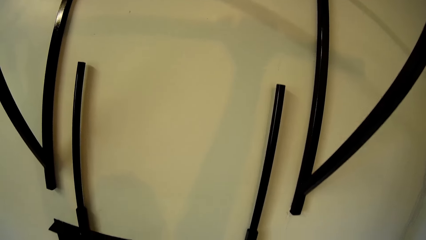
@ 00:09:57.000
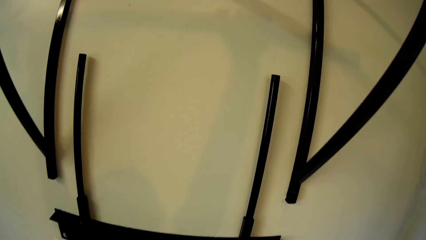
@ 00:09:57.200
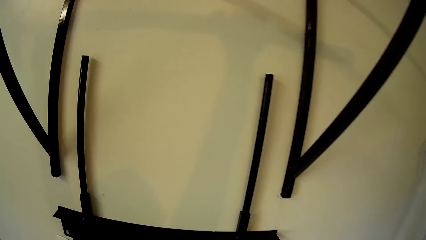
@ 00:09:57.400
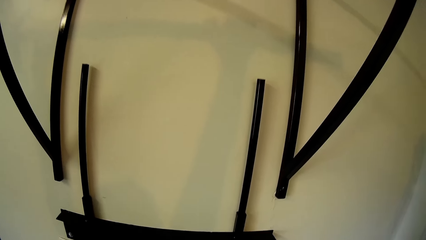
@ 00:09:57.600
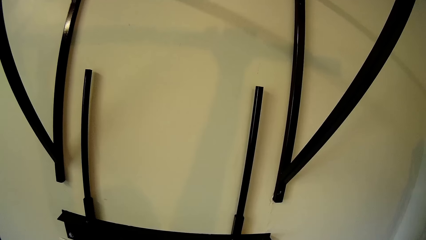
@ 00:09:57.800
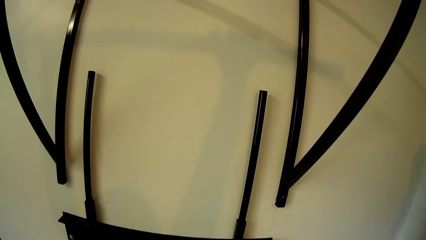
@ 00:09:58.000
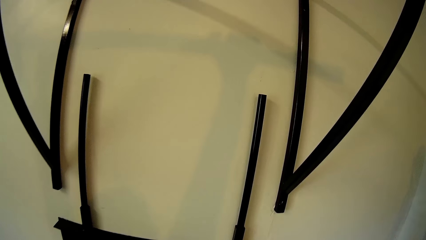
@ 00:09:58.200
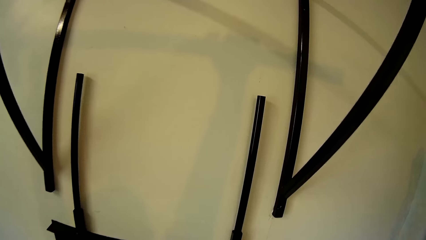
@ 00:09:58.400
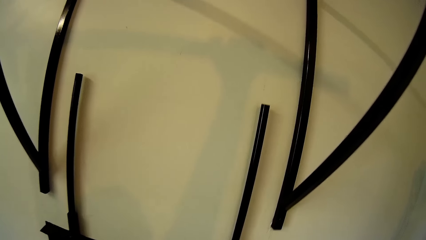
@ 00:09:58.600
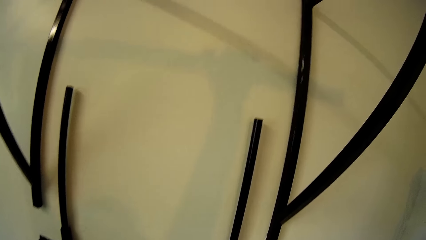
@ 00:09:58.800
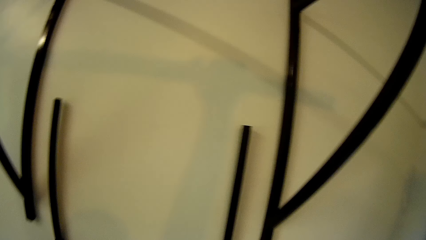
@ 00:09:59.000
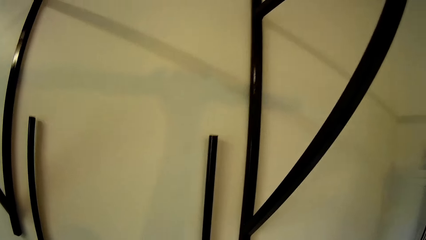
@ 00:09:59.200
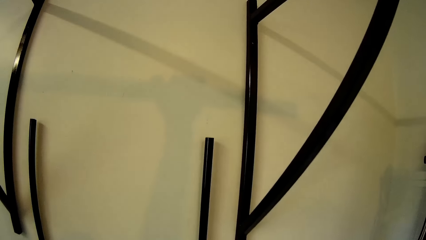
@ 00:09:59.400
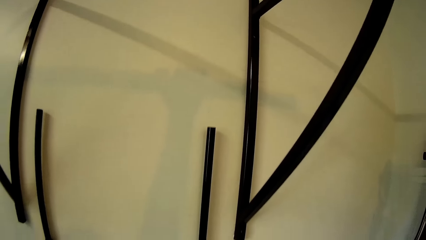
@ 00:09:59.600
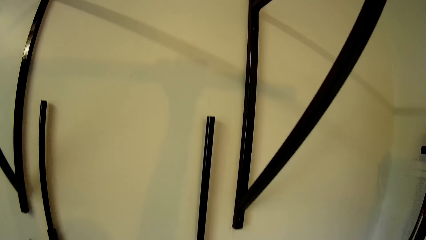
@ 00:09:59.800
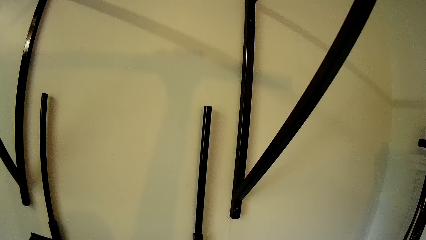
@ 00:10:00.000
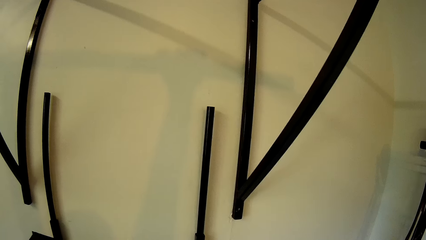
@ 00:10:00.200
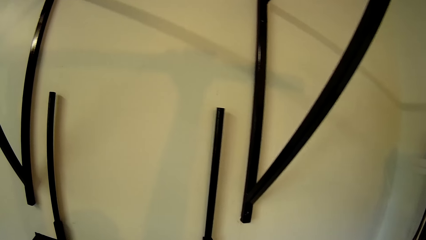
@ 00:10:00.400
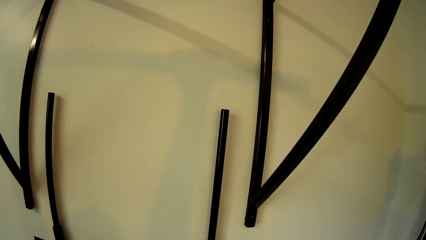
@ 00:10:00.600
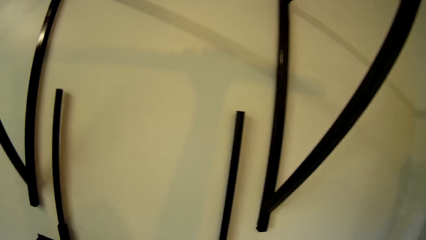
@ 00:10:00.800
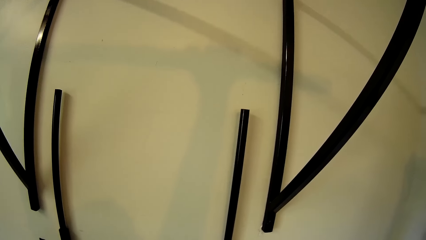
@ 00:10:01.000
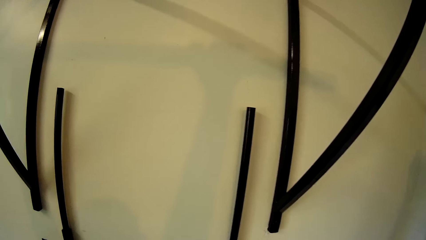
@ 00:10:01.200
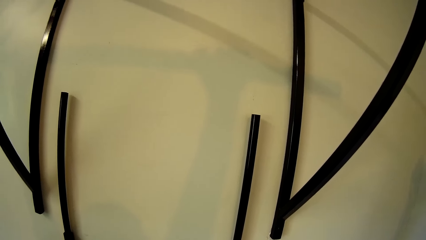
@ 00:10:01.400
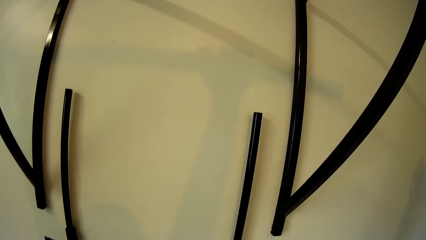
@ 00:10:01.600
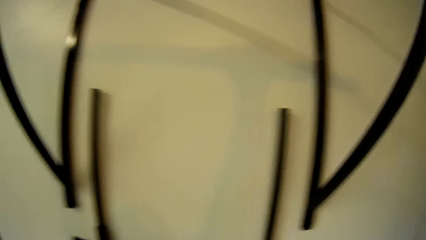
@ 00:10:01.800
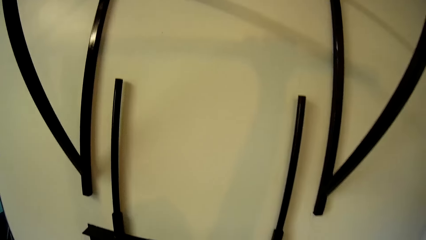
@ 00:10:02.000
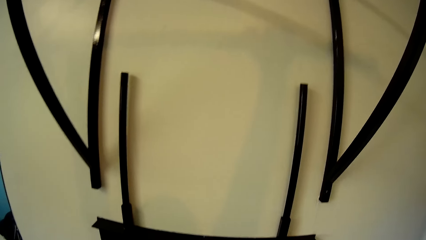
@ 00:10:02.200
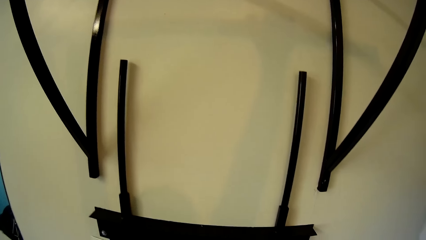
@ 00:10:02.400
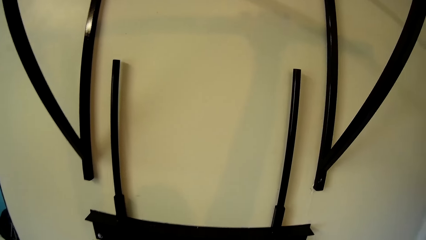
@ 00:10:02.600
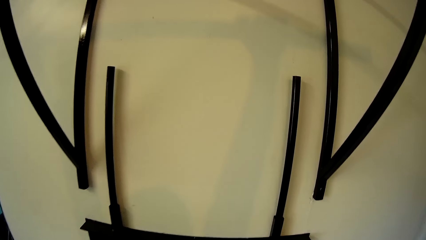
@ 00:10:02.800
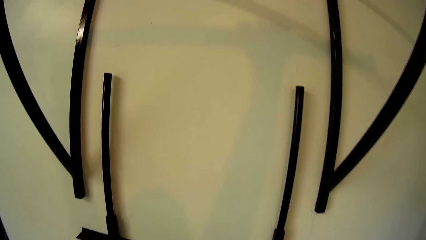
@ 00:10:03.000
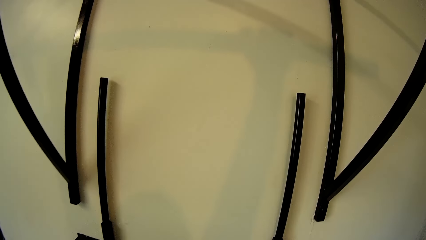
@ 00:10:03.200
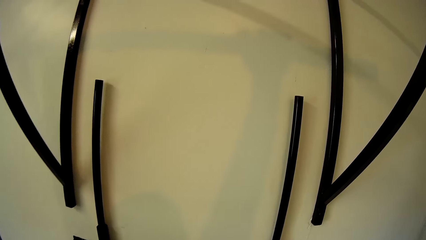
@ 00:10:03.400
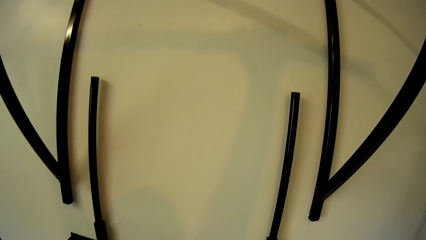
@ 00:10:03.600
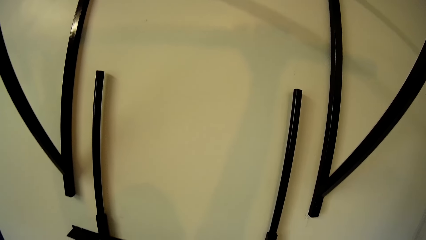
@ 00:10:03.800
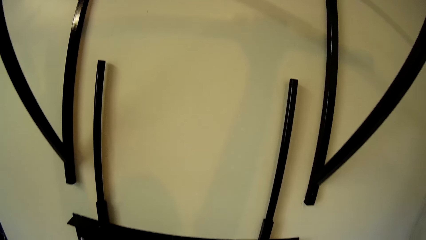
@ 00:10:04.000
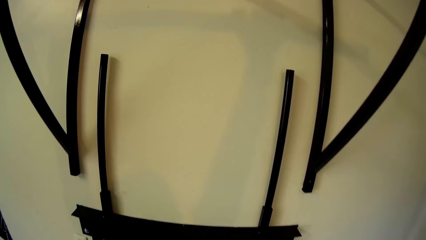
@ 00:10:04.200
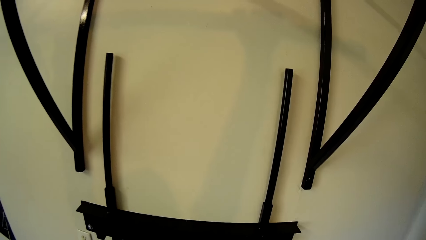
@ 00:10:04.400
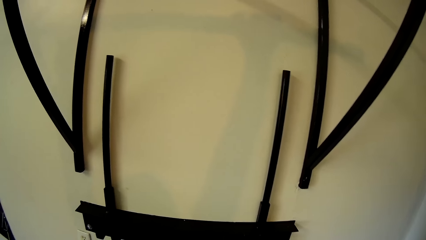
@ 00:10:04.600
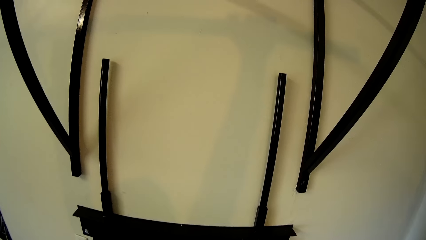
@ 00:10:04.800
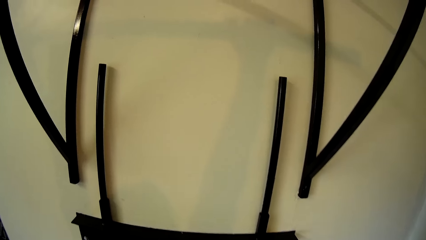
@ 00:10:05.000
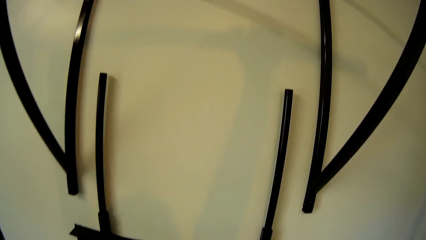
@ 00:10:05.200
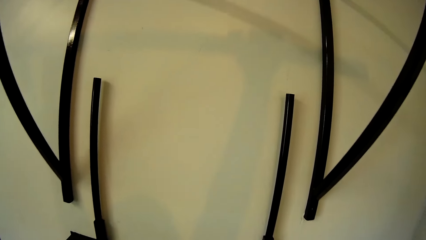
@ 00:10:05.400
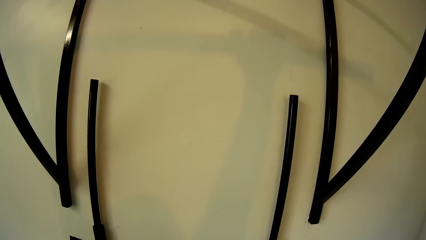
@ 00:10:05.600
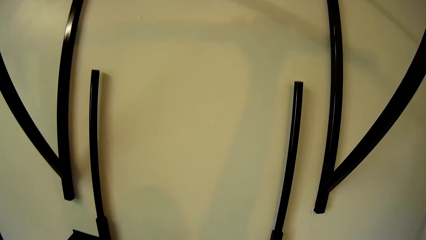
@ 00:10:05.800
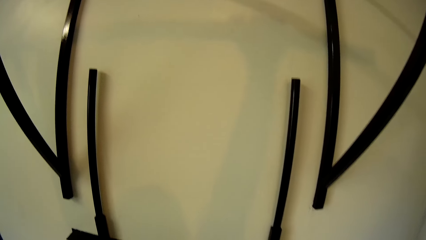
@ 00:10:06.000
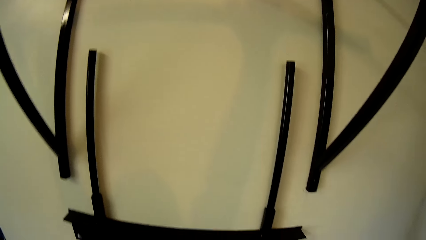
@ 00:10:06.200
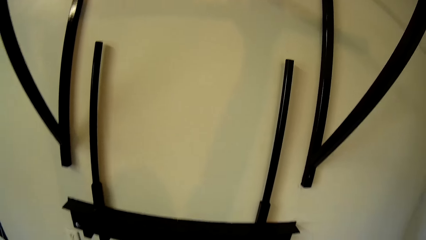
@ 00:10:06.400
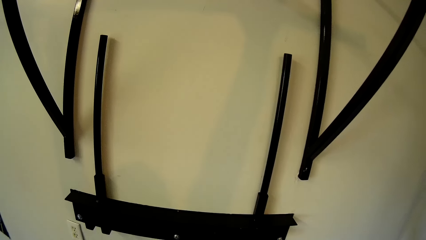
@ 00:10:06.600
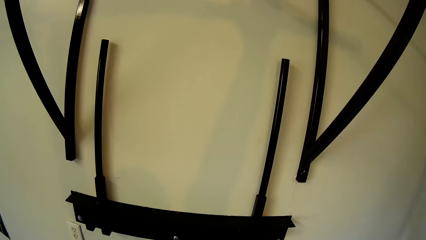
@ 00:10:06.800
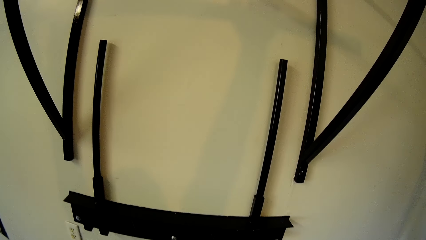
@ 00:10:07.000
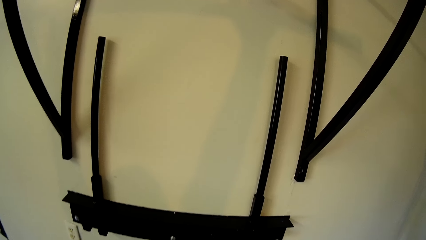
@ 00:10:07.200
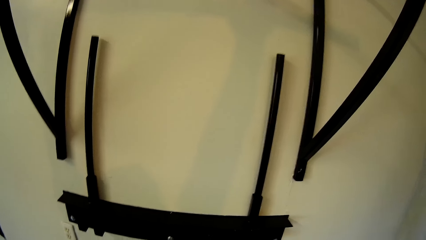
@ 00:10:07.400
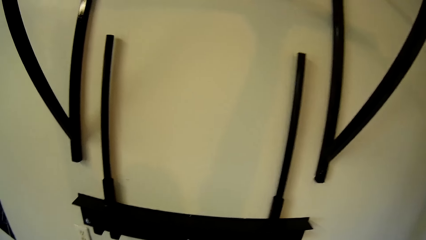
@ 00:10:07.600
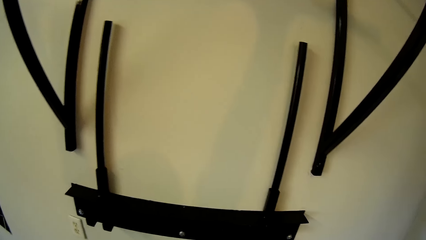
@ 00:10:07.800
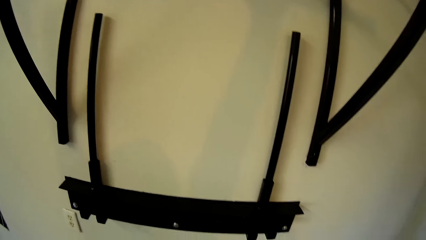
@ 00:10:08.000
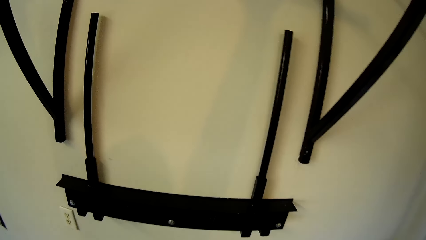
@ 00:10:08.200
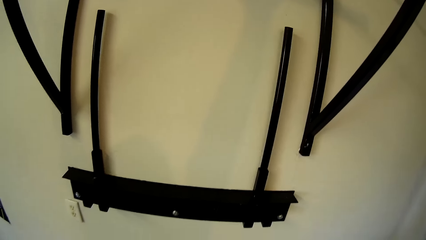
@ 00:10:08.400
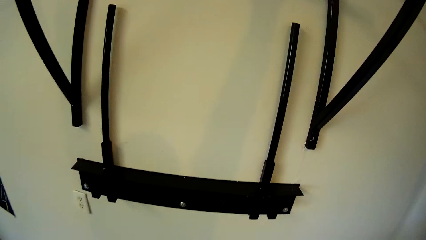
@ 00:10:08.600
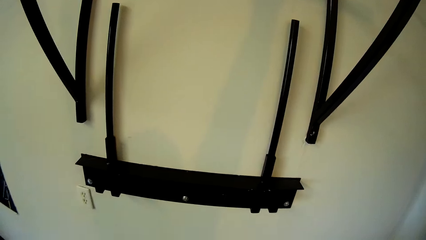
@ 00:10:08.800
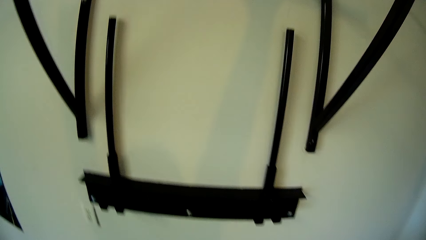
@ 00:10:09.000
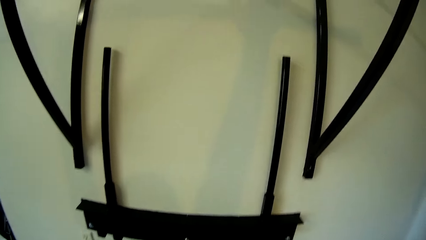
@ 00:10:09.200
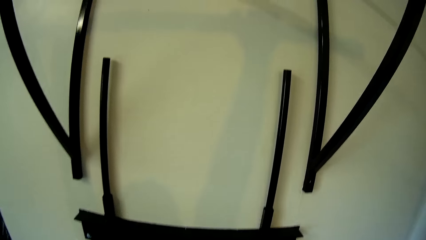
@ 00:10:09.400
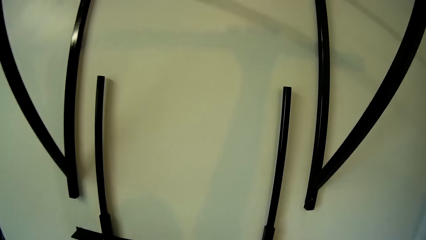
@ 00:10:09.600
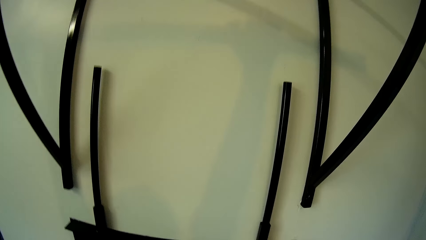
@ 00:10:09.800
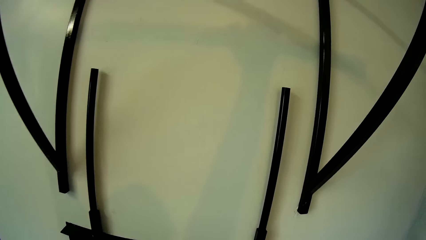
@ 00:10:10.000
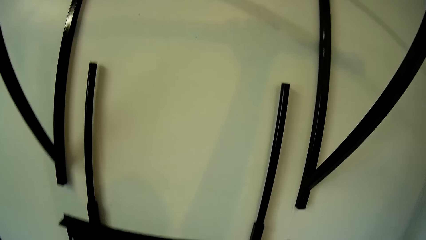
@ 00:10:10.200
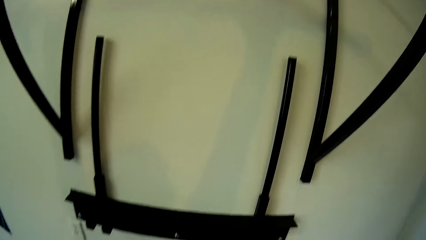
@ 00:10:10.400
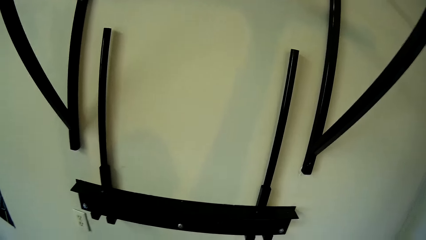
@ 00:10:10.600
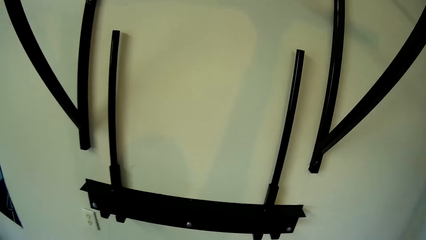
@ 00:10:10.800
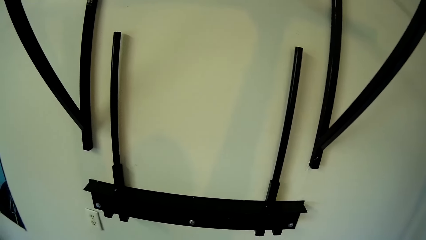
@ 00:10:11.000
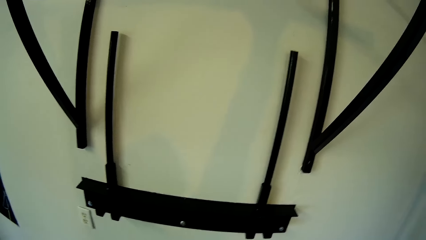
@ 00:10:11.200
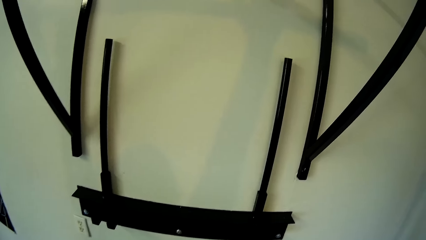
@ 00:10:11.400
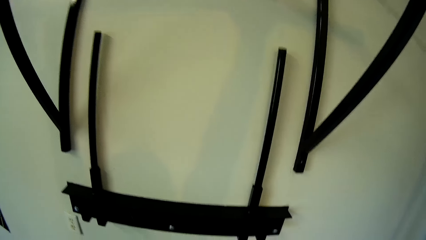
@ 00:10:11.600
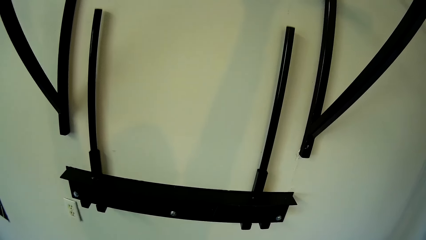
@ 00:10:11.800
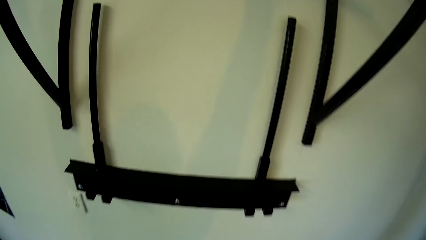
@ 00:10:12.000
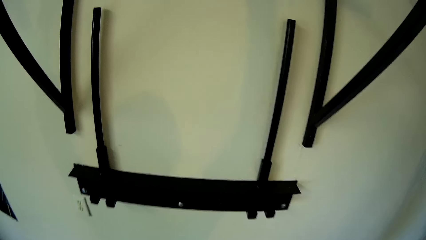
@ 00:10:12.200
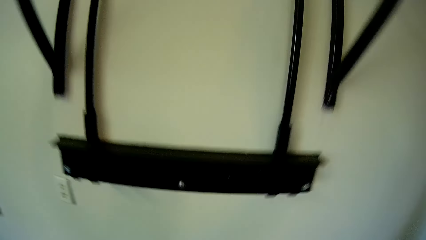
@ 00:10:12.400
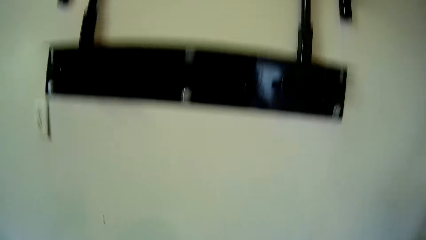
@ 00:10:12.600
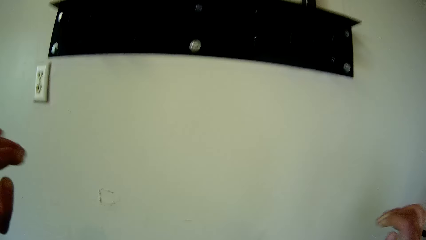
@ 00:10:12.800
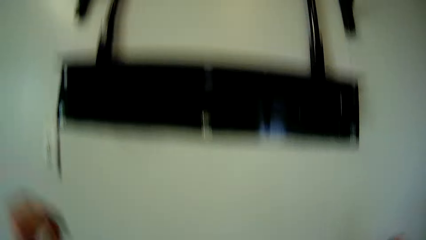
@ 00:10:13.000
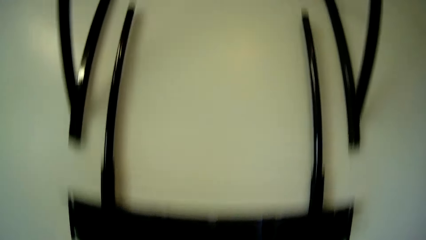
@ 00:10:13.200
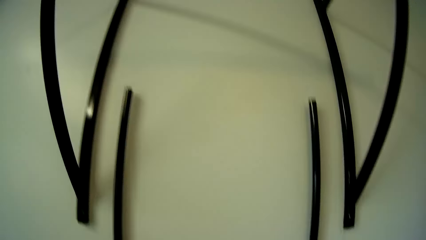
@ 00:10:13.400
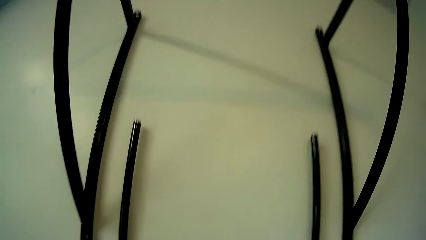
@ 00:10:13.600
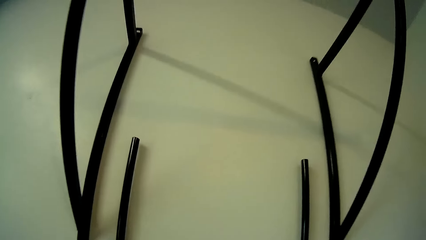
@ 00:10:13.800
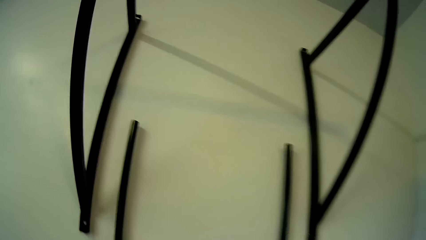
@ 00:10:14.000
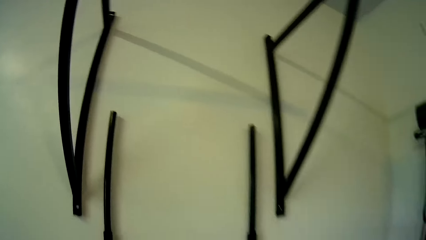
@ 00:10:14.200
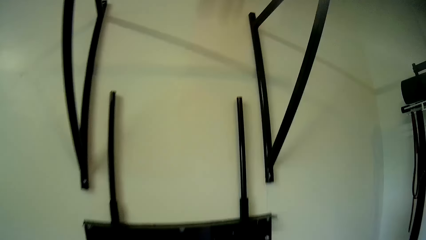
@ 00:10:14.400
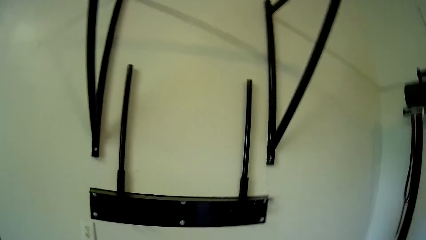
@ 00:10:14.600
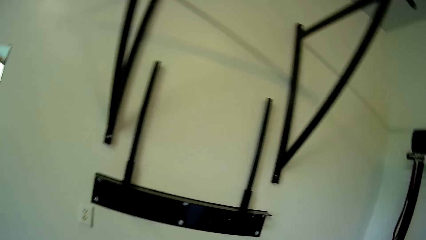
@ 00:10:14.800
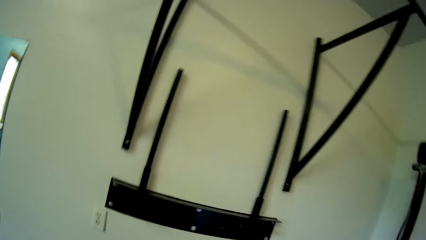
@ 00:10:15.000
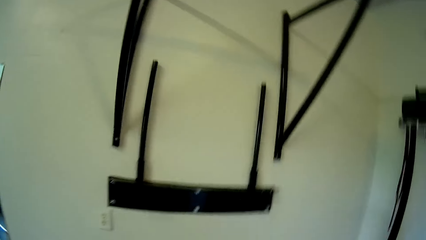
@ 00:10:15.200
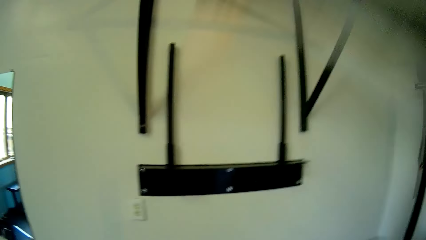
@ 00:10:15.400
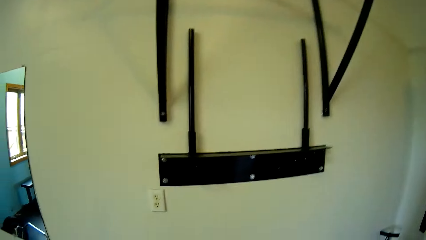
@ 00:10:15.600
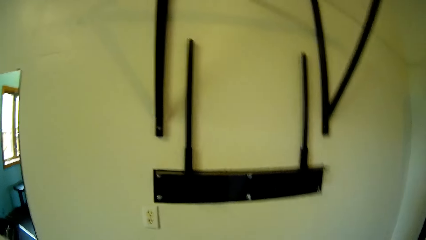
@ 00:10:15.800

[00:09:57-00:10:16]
The camera wearer jumps down.
